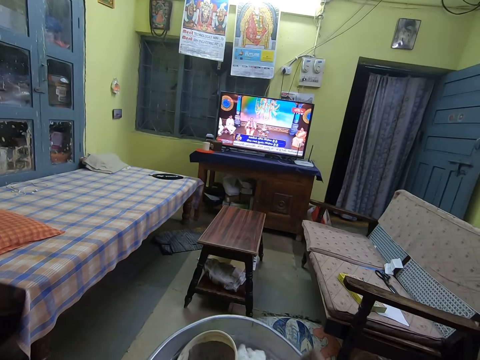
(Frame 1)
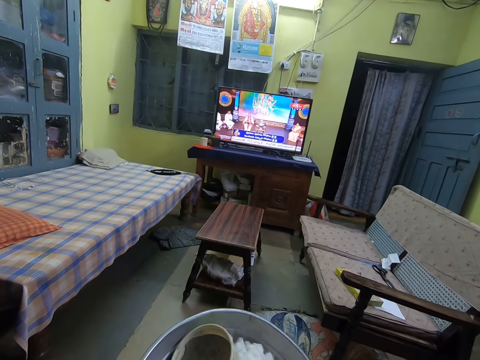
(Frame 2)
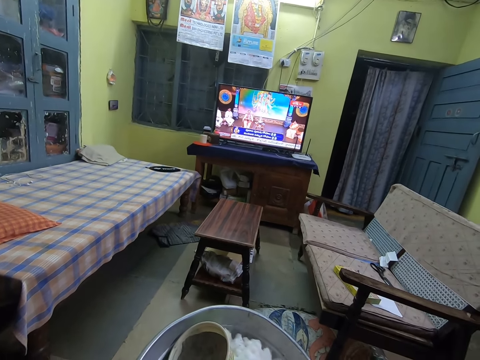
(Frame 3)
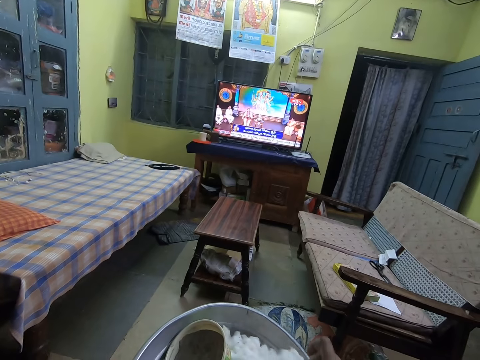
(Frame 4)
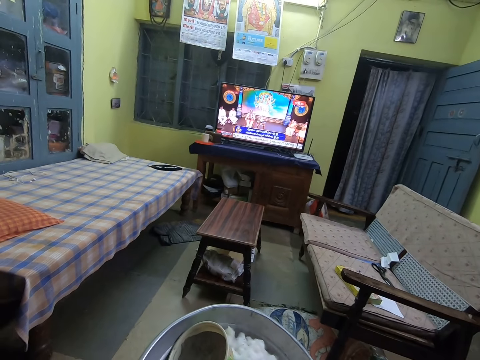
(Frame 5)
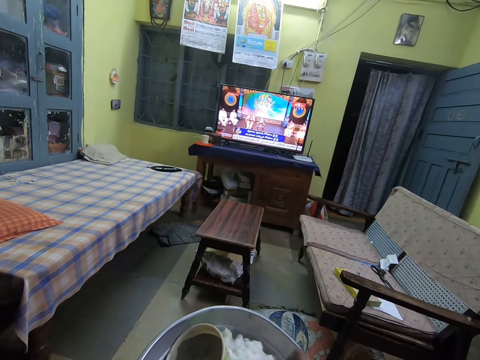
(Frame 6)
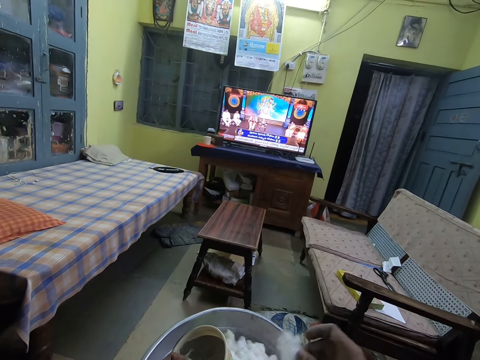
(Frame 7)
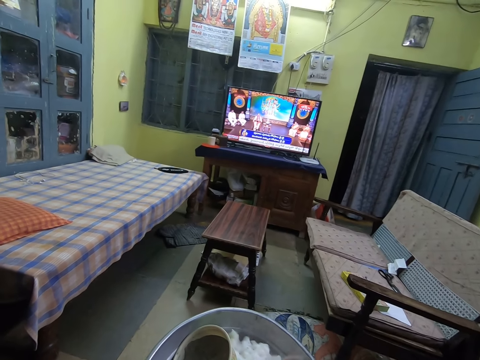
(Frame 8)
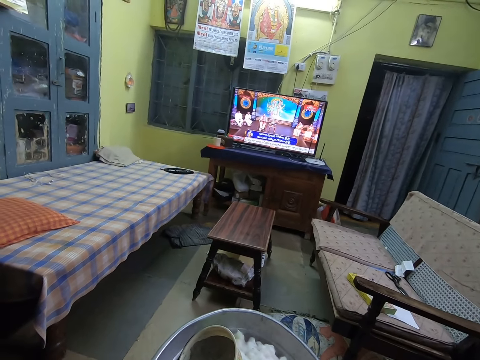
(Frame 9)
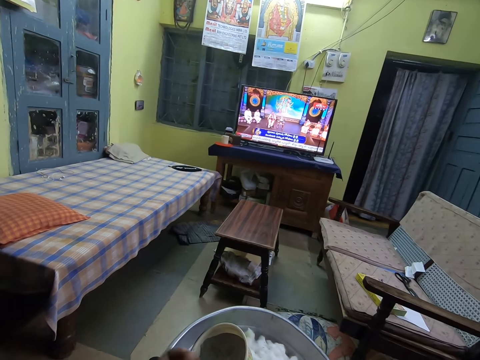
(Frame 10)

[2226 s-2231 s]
The camera wearer picks up cotton wool. He raises his right hand.

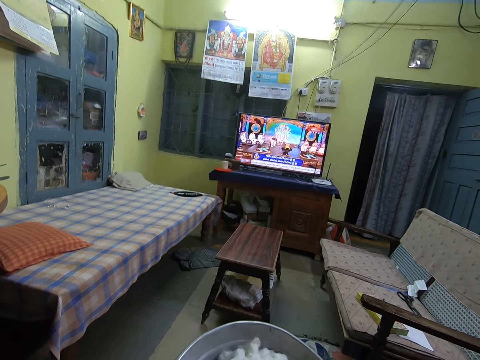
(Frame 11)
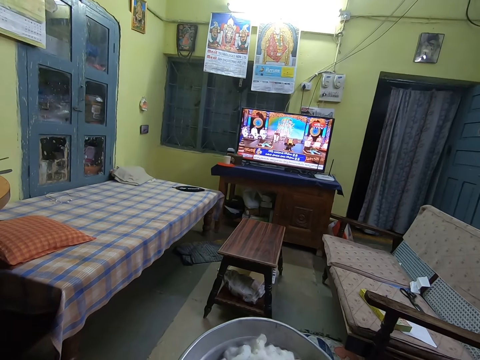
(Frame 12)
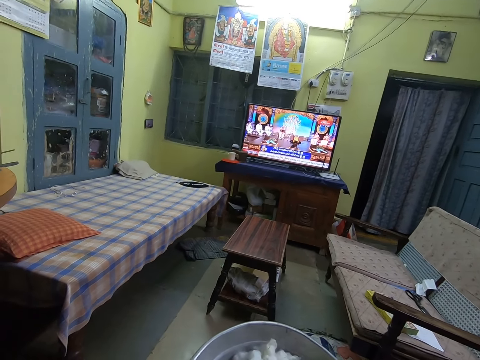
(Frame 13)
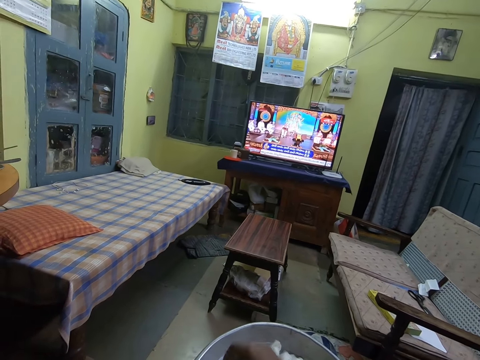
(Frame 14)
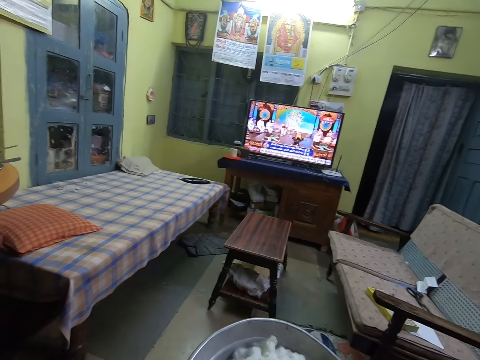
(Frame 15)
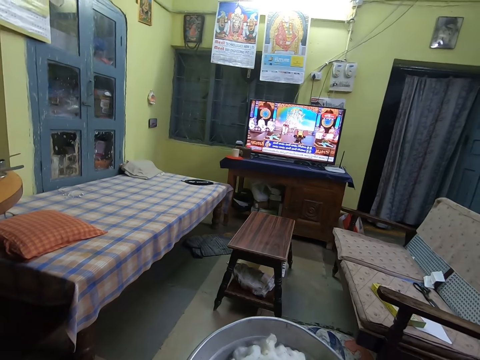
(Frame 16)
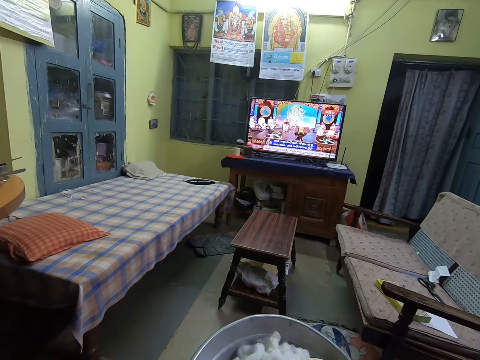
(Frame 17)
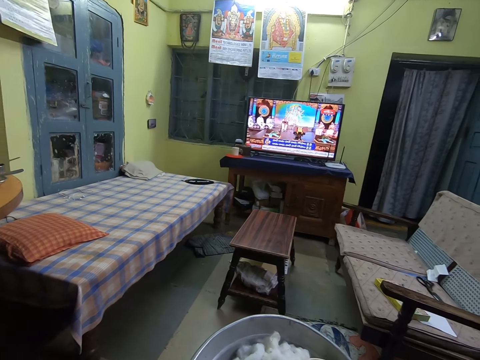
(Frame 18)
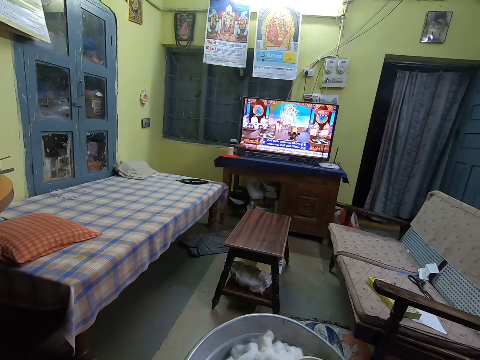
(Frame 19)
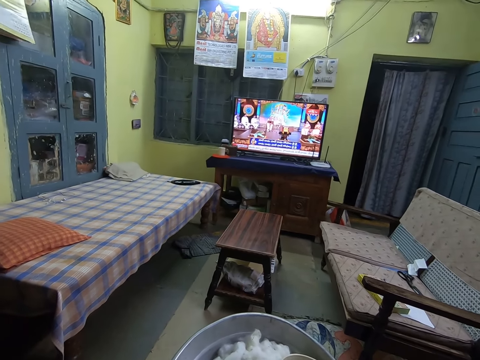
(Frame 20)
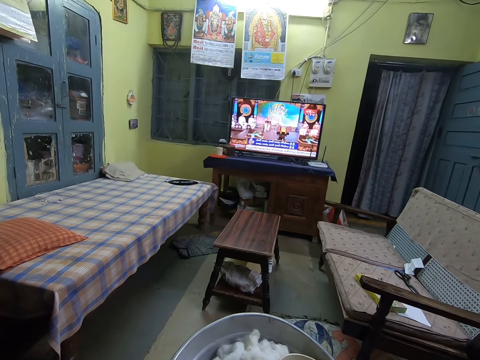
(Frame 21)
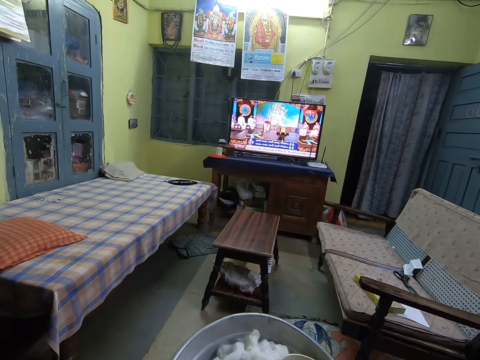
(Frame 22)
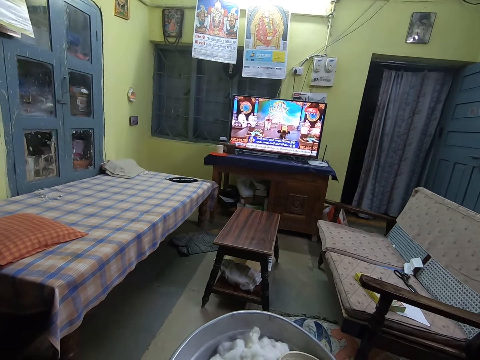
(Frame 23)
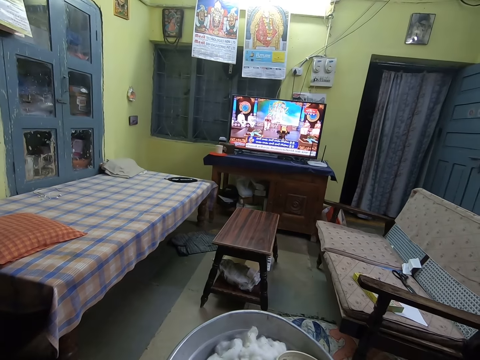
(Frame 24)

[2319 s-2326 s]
The camera wearer raises his right hand.
